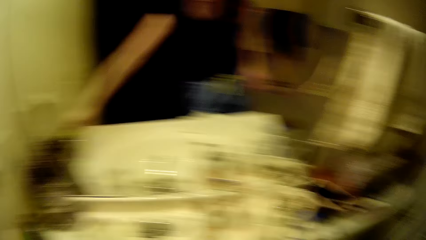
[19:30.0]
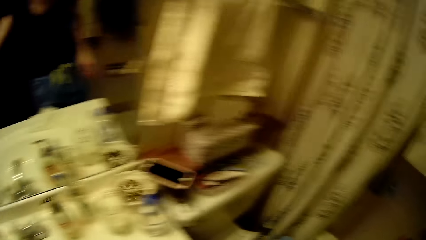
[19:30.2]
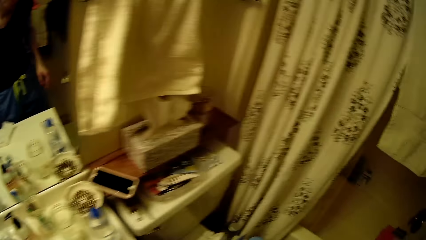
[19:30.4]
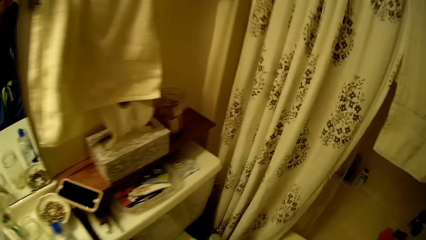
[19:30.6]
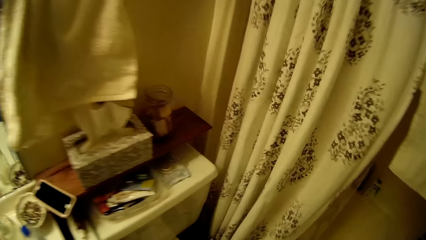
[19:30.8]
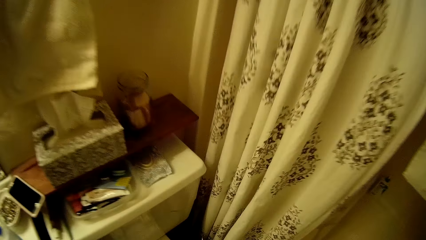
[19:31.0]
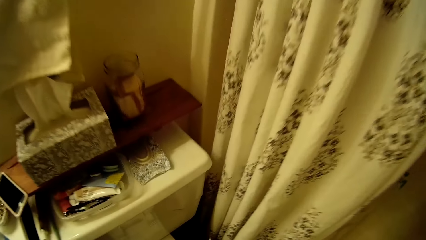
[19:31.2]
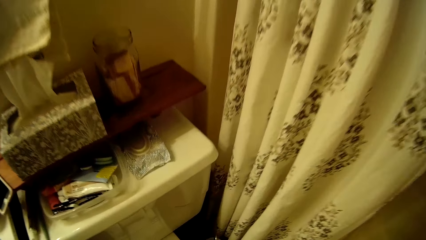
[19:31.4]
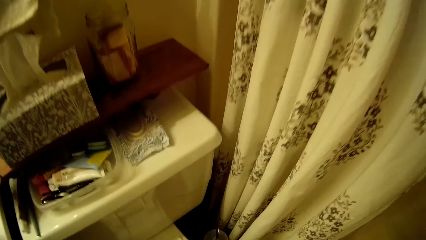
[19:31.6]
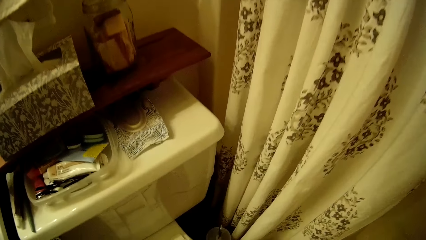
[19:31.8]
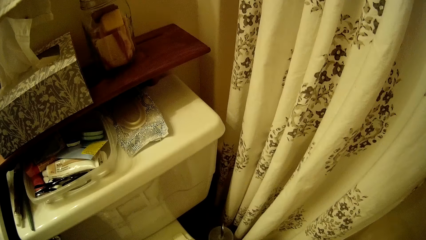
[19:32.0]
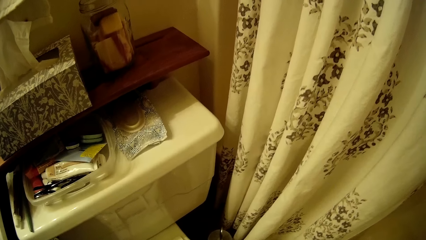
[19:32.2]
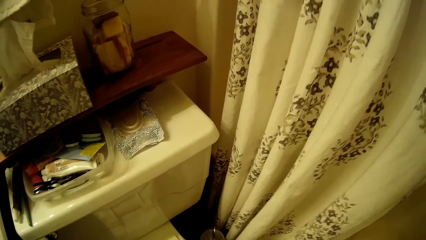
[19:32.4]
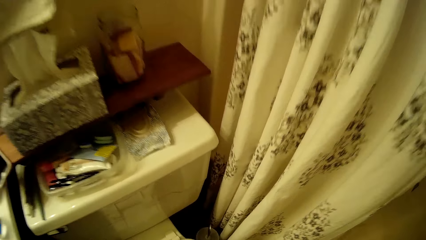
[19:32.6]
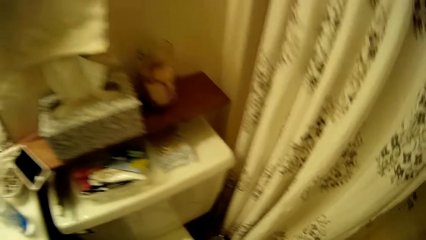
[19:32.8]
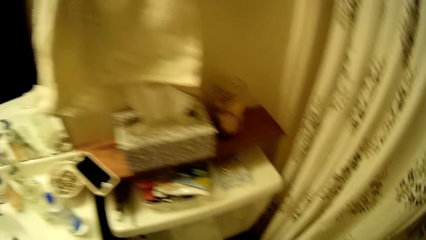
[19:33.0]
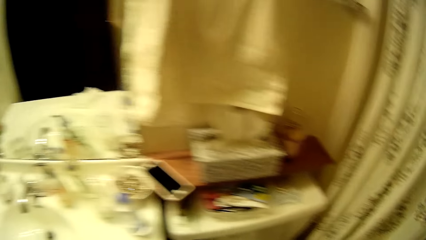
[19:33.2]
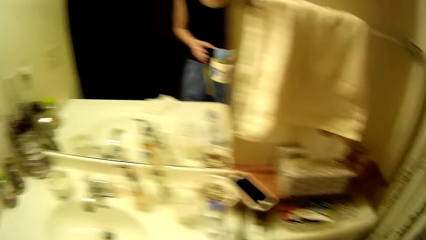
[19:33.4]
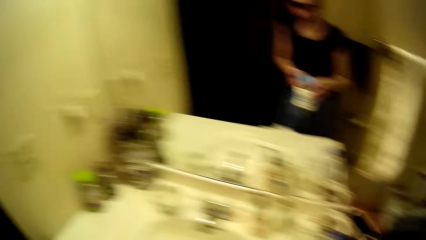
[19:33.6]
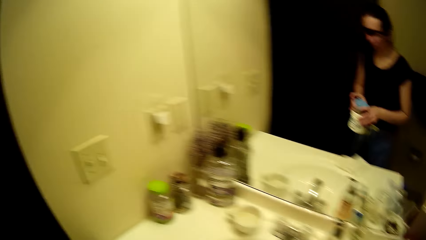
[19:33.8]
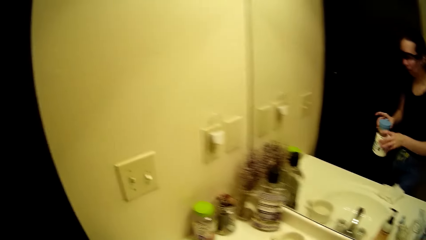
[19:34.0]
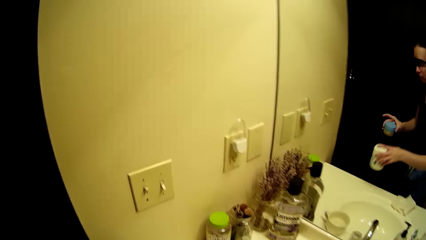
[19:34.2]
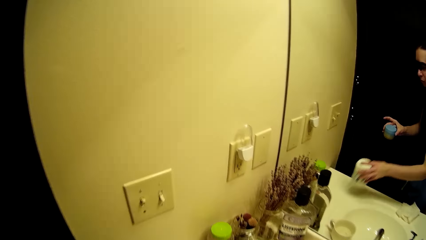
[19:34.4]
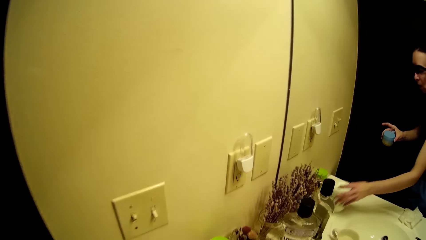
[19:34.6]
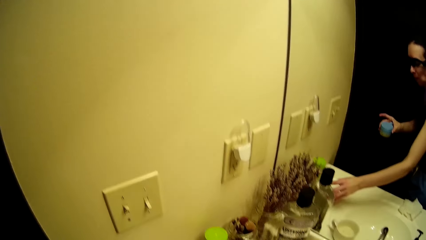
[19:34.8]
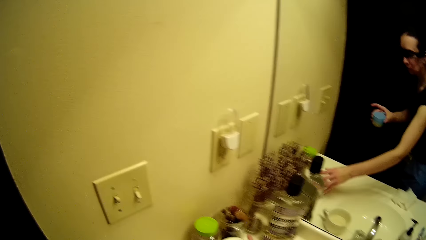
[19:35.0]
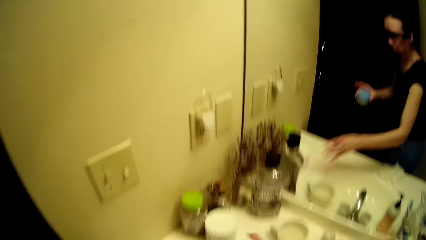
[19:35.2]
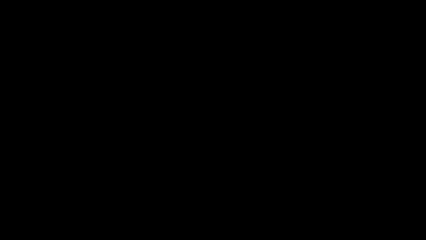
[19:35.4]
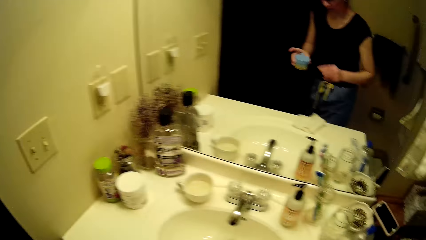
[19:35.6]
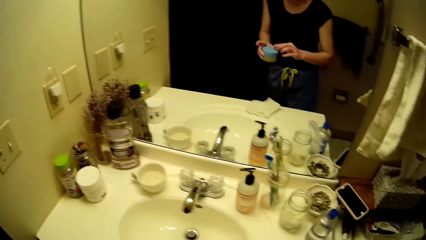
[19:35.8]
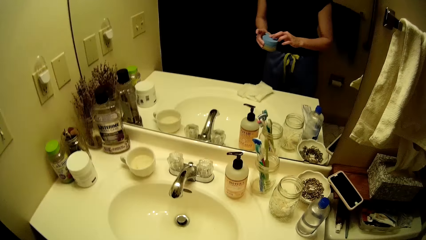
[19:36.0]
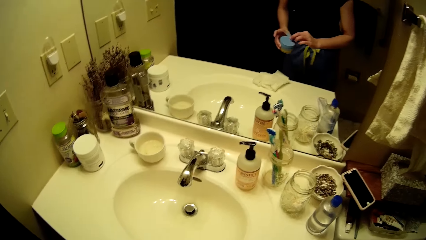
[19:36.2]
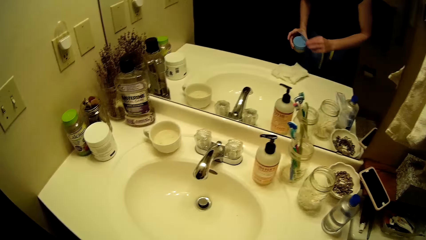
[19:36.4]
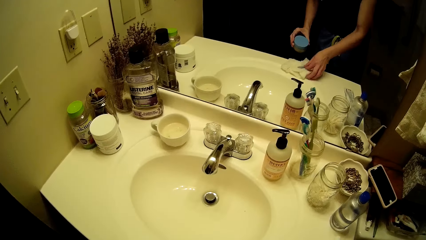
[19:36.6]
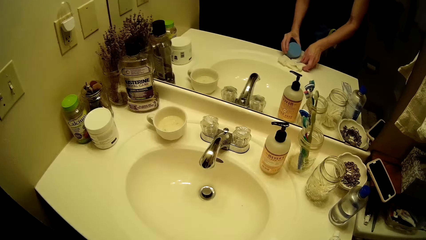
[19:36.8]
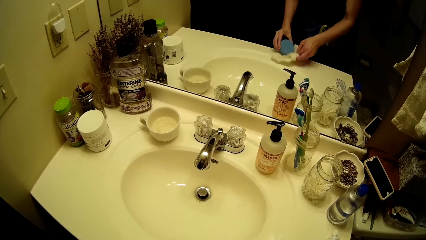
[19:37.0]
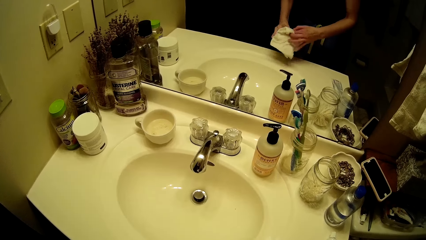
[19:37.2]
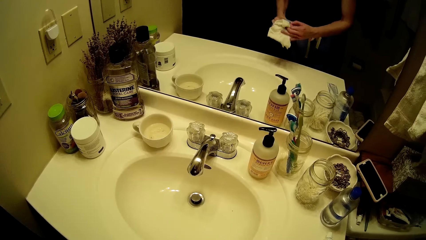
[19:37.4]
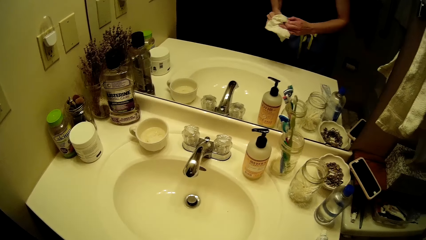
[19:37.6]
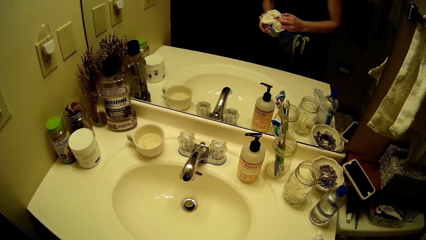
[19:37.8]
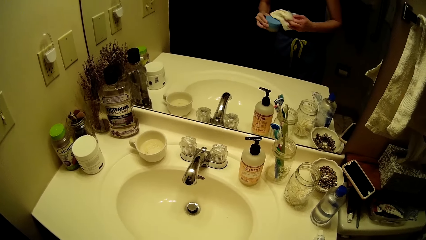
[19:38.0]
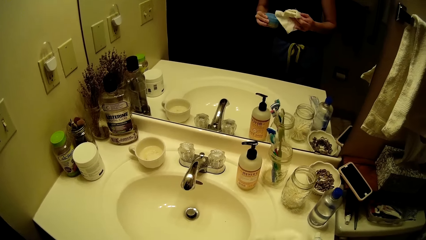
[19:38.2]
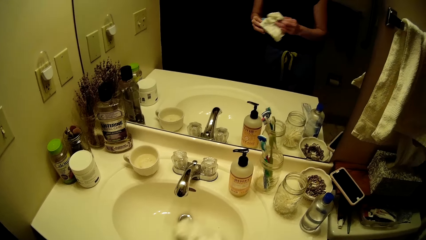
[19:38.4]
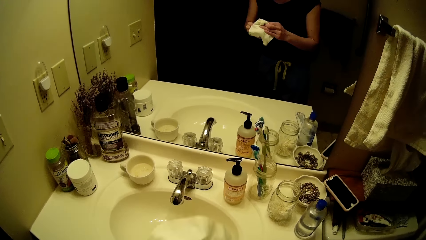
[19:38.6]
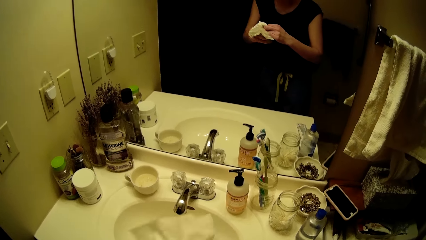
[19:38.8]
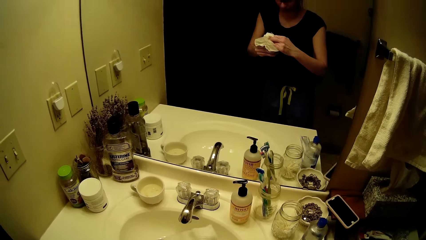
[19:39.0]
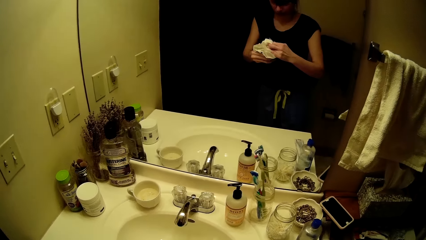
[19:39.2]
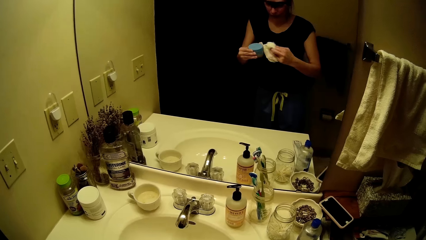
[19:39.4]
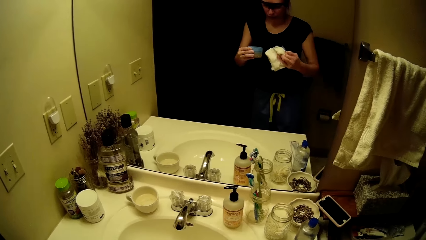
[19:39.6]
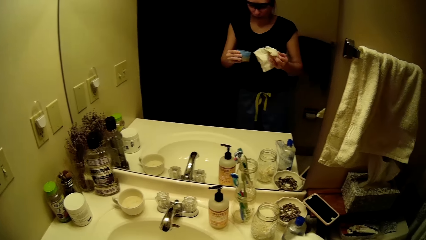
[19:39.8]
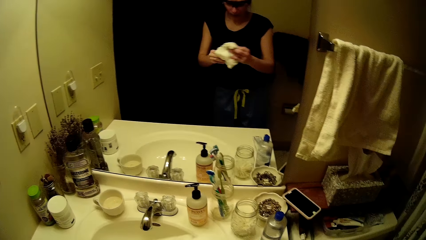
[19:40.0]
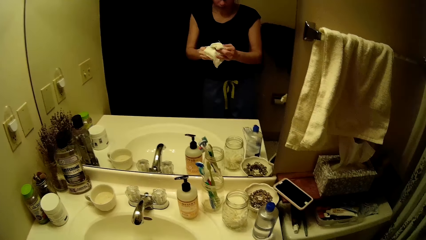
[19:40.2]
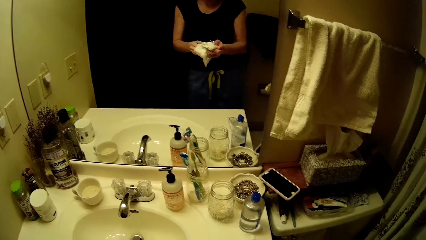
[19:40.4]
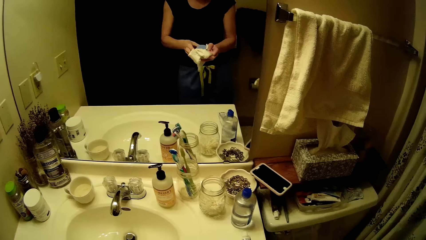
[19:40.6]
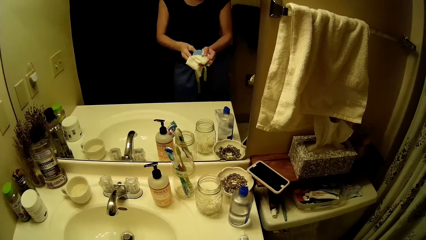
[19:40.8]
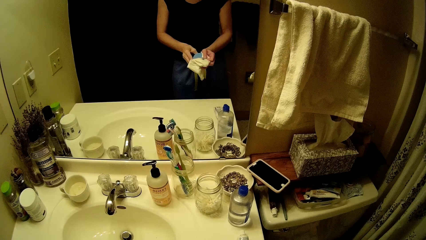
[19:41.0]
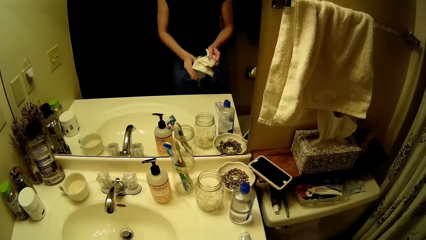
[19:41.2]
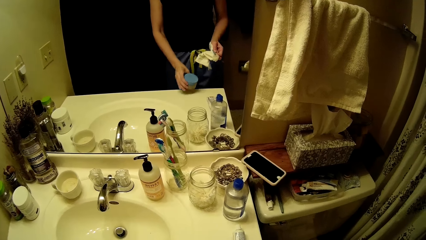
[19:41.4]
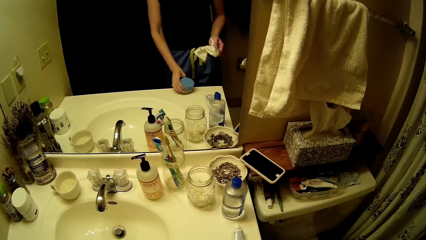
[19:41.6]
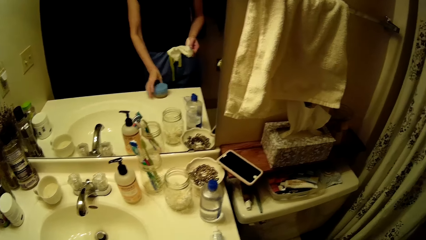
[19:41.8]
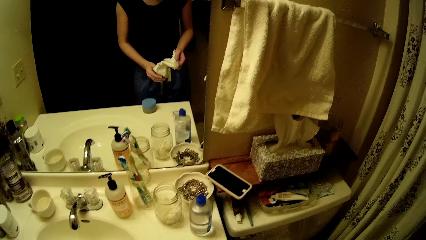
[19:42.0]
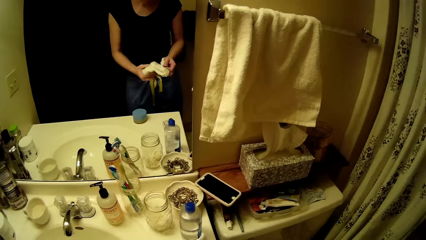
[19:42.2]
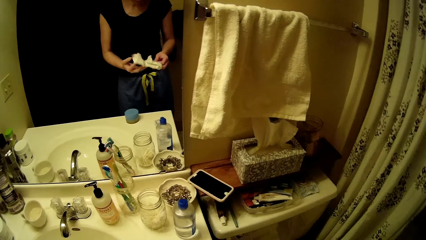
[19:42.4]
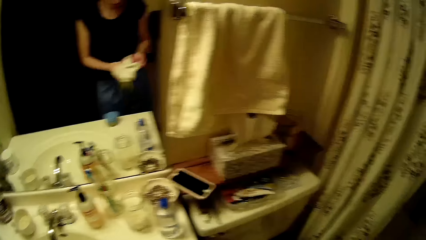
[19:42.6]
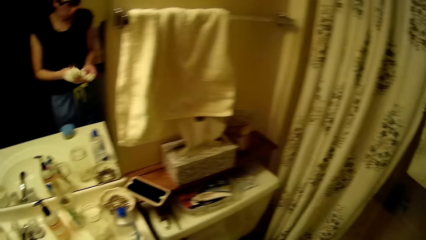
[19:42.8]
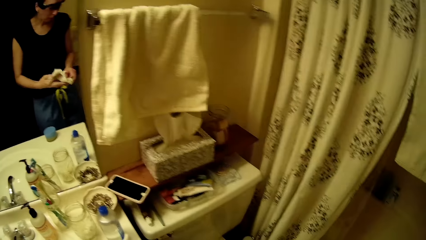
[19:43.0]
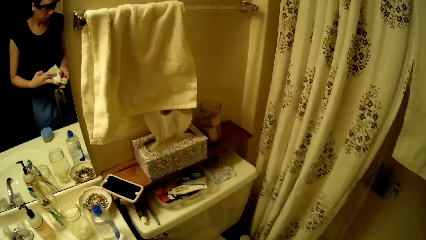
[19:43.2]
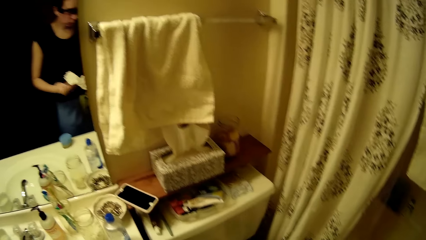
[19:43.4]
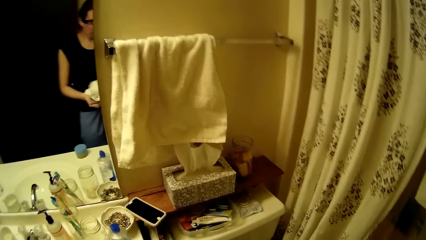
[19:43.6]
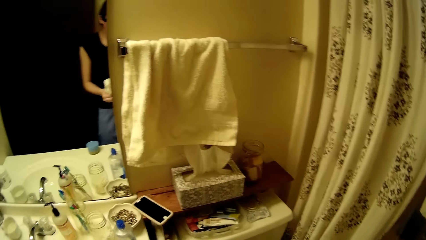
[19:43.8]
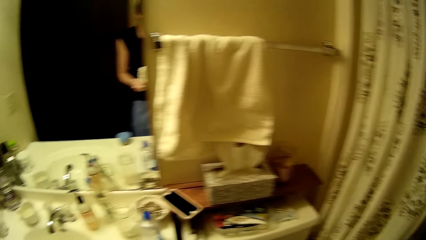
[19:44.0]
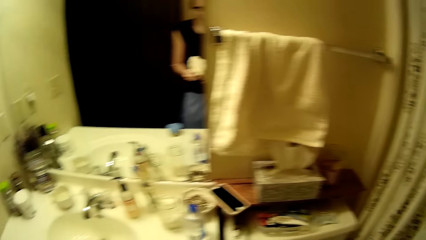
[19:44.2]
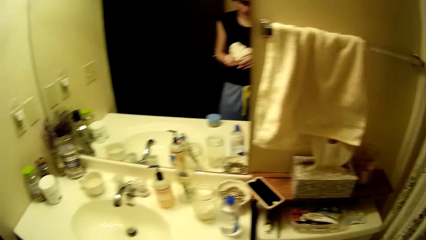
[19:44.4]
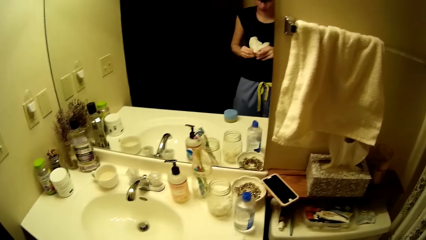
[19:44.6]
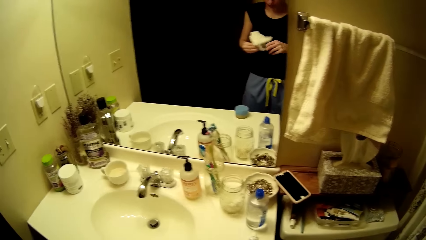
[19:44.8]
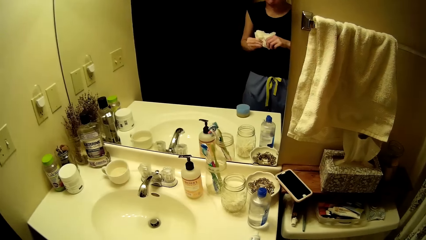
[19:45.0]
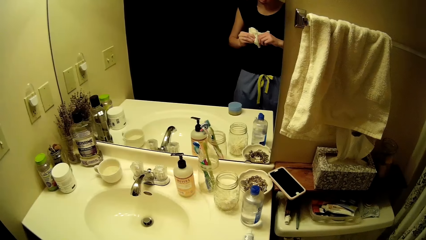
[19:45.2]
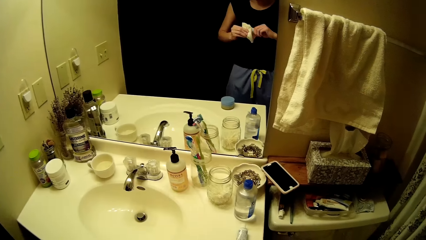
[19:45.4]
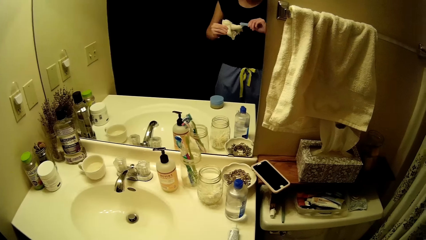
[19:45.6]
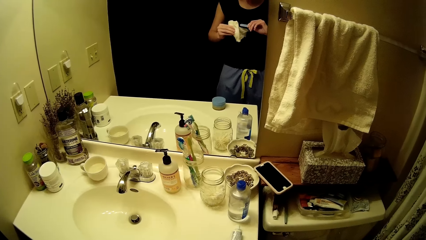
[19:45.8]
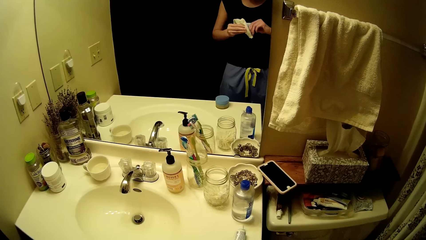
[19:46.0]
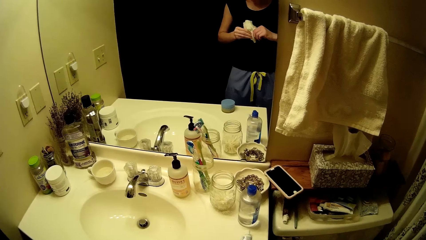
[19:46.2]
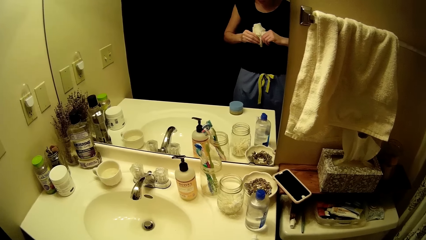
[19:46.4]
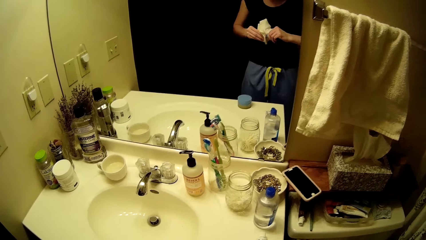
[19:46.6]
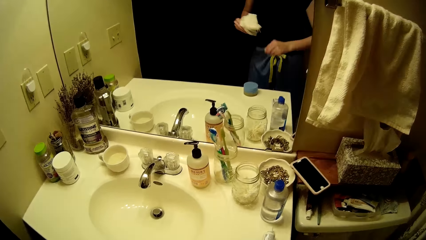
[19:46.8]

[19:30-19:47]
The camera wearer drops the container of calcium on the wash basin. She walks around the room. She drops a container of body cream in her right hand on the wash basin. She picks up a scooper with her right hand on top of a container of body oil in her left hand. She holds the tin. She picks up the towel from the wash basin with her right hand. She wipes the container of body oil with the towel in her right hand. She drops the container of body oil on the wash basin. She wipes the scooper with the towel in her hands.
